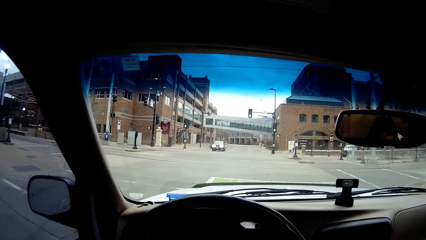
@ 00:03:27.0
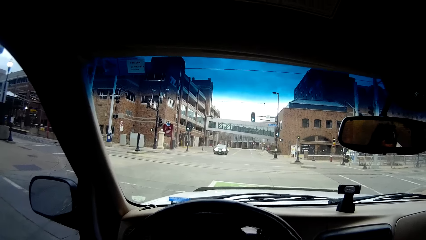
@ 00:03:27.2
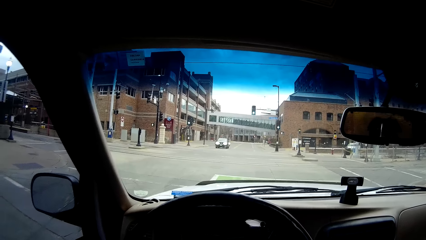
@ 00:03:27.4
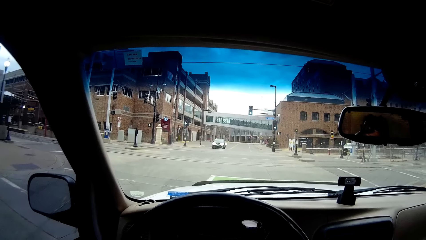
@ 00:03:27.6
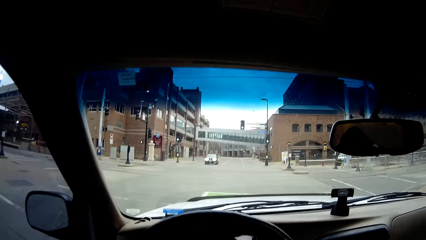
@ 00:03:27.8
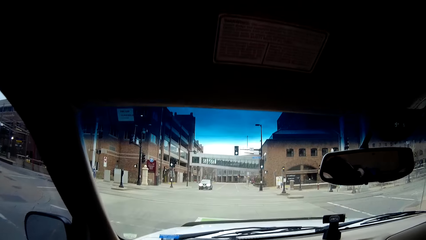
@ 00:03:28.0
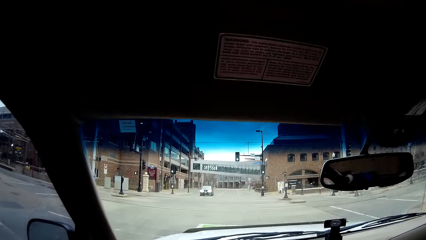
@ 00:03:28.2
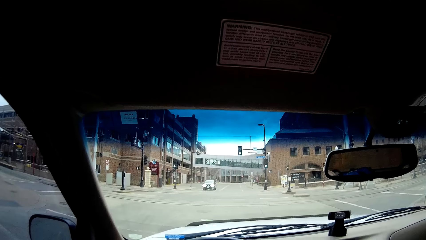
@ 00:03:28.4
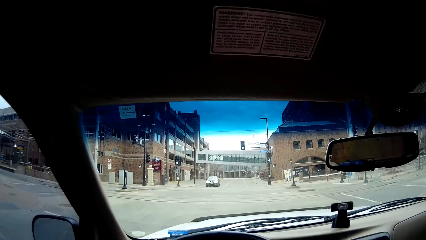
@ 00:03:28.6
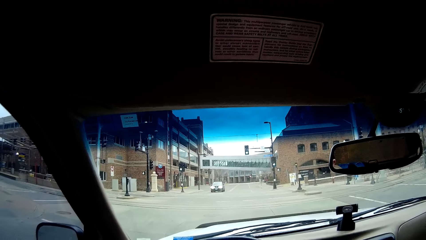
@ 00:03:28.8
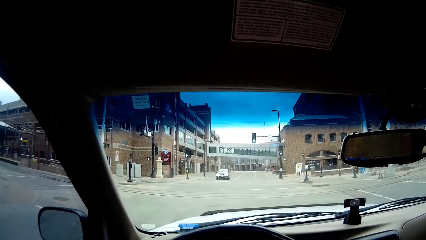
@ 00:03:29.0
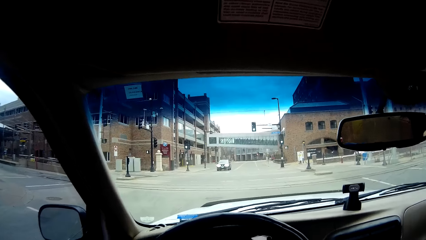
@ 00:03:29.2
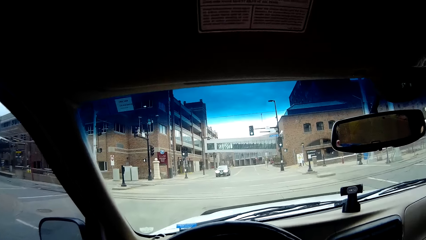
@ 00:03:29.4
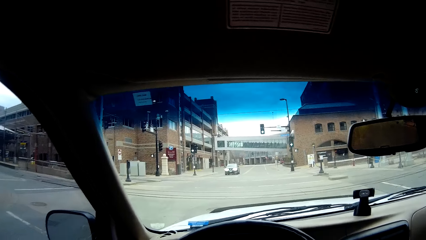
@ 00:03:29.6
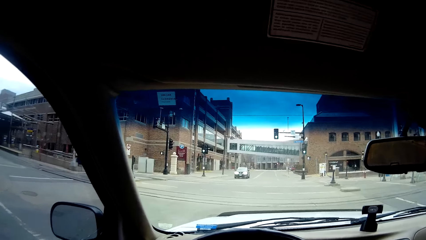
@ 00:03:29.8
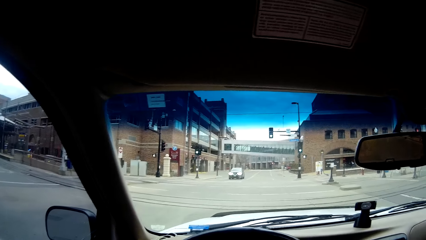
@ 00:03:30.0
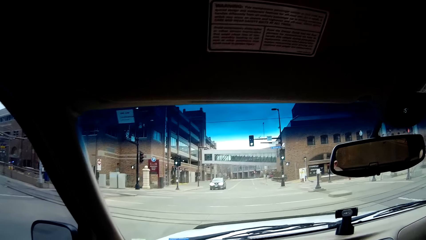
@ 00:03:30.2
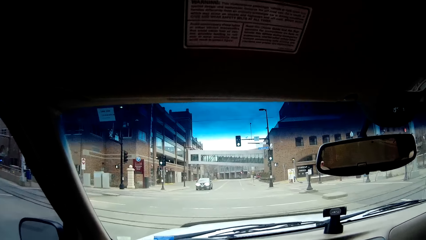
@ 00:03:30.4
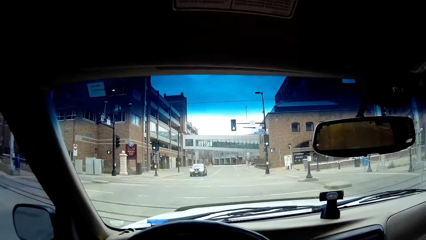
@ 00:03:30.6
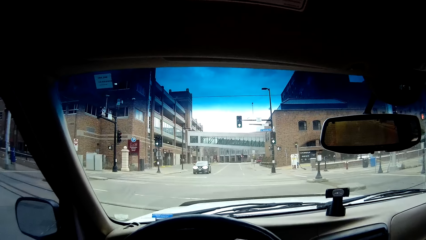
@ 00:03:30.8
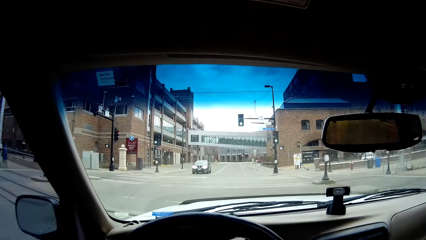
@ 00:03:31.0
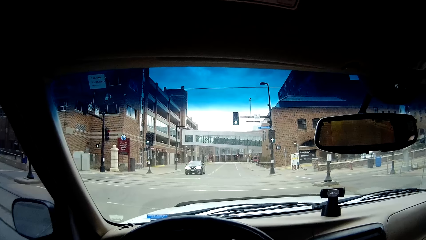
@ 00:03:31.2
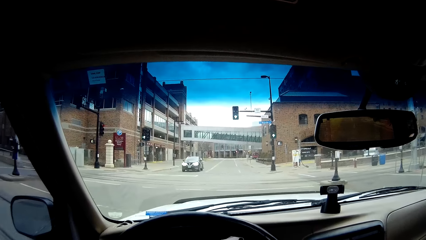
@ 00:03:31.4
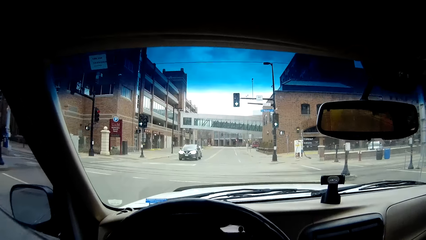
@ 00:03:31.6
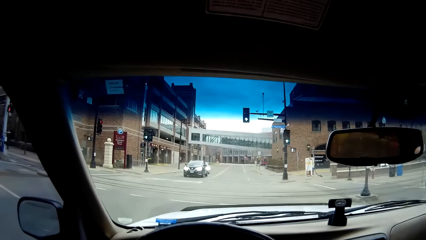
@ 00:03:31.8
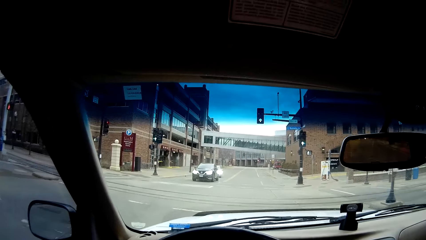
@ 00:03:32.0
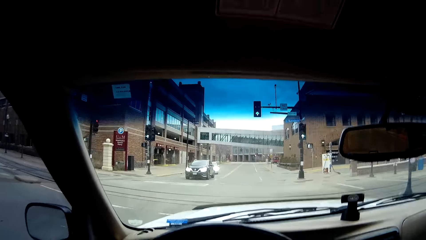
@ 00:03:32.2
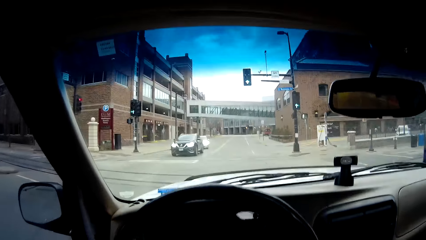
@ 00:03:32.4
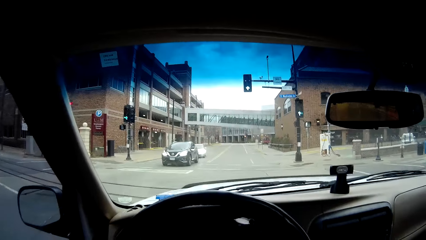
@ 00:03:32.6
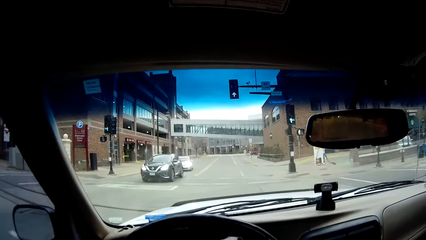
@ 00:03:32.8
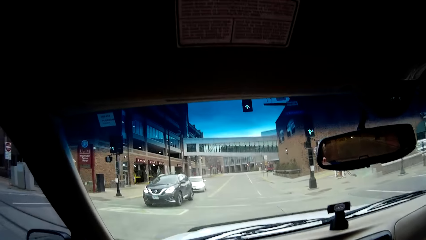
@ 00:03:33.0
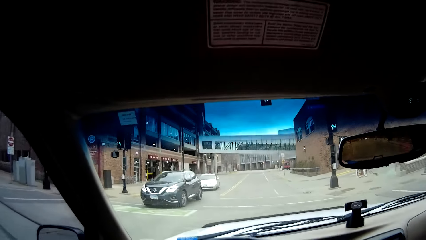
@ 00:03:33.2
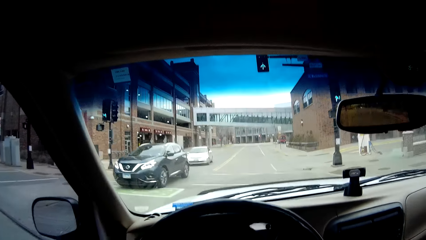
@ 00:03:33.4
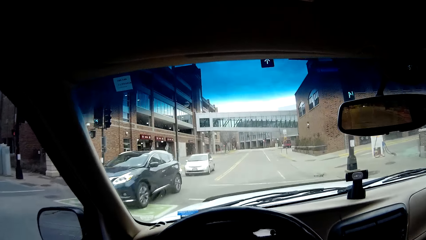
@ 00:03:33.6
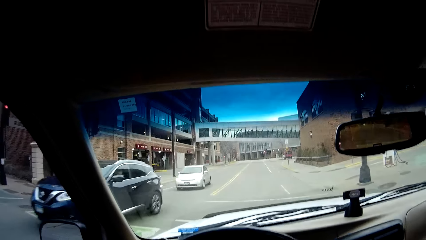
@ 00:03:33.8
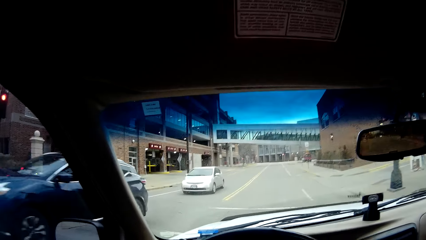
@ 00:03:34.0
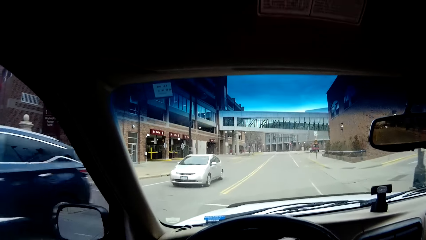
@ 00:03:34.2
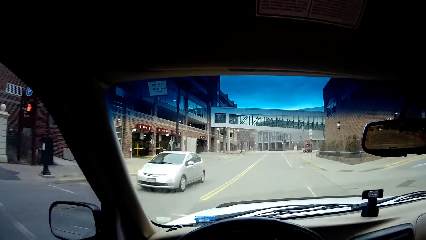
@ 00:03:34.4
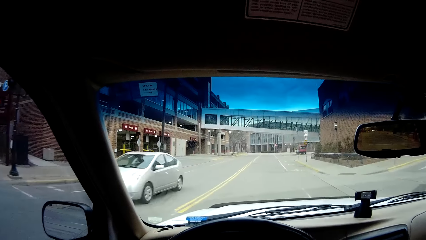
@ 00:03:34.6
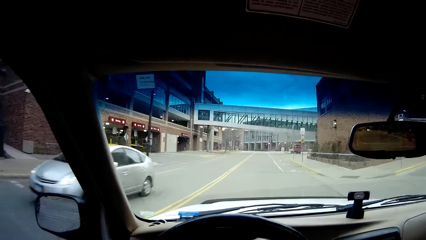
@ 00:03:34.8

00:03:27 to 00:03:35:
The camera wearer drives the car.

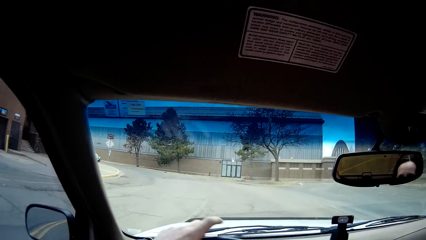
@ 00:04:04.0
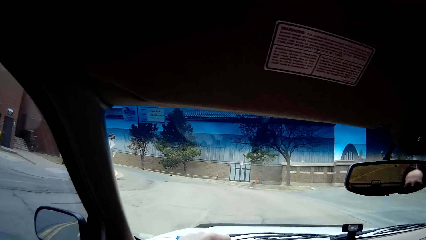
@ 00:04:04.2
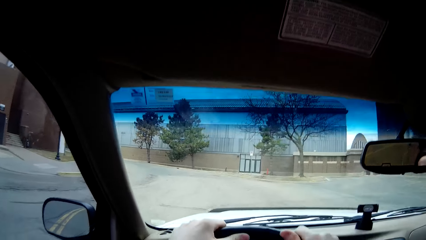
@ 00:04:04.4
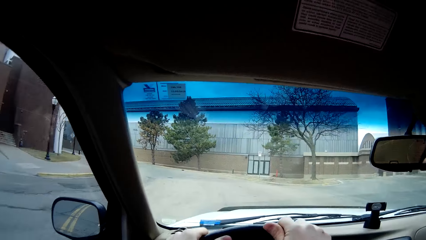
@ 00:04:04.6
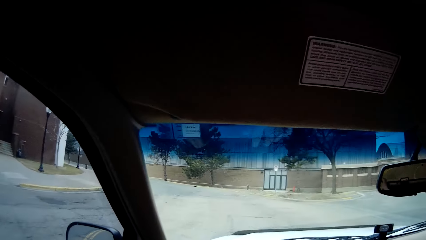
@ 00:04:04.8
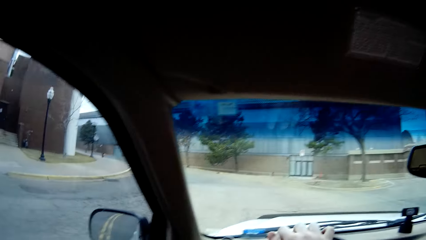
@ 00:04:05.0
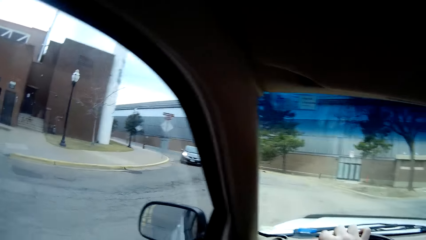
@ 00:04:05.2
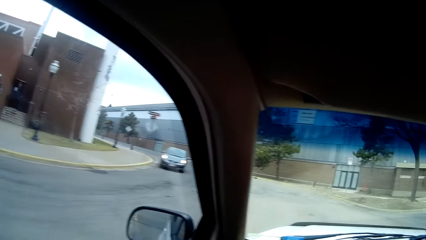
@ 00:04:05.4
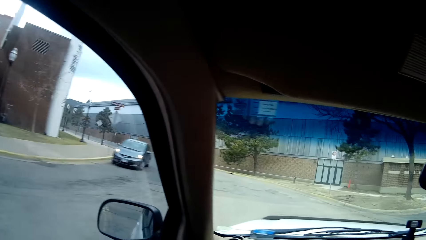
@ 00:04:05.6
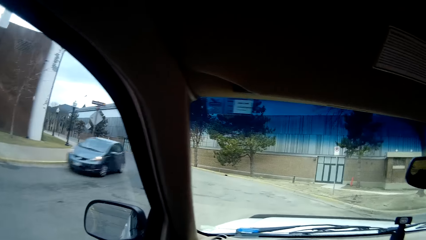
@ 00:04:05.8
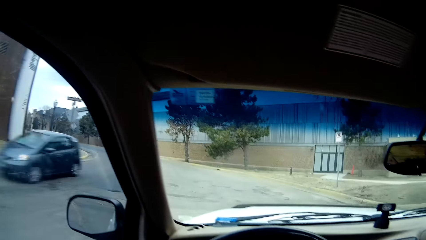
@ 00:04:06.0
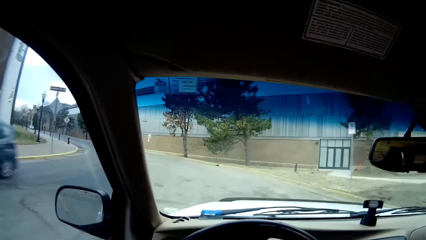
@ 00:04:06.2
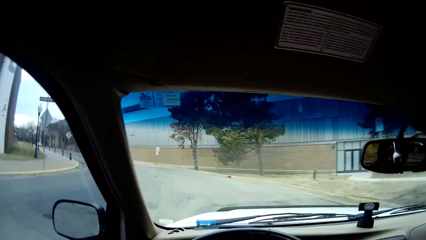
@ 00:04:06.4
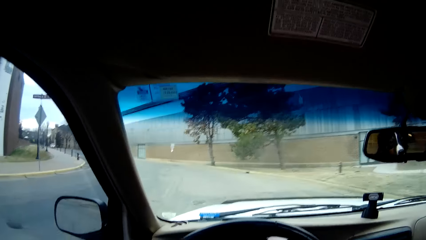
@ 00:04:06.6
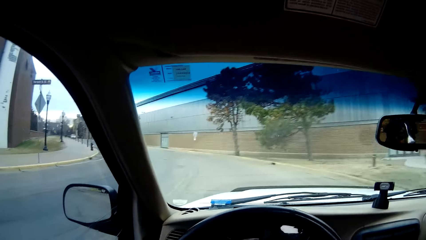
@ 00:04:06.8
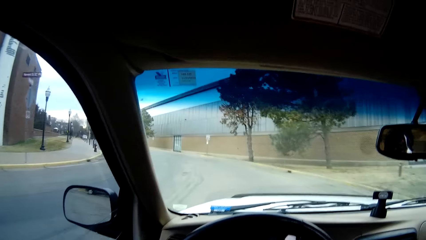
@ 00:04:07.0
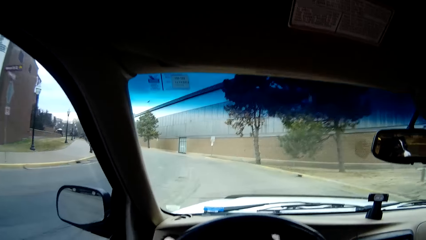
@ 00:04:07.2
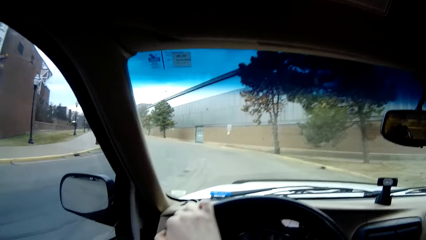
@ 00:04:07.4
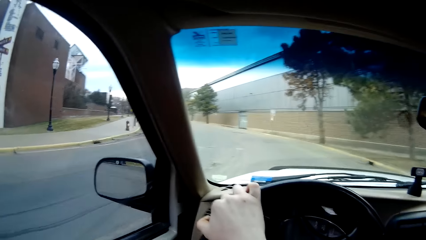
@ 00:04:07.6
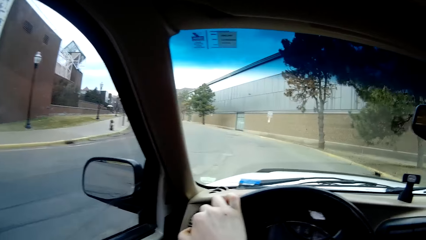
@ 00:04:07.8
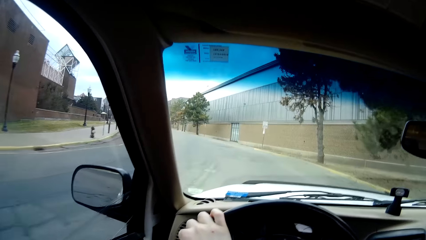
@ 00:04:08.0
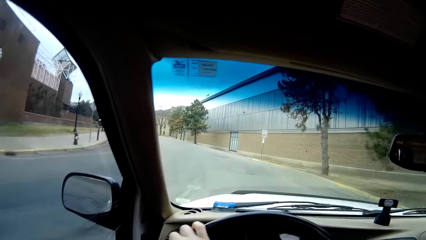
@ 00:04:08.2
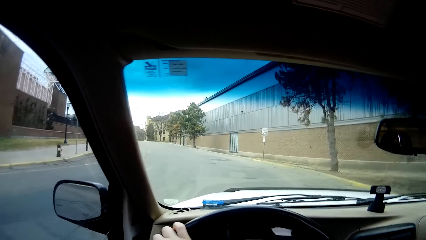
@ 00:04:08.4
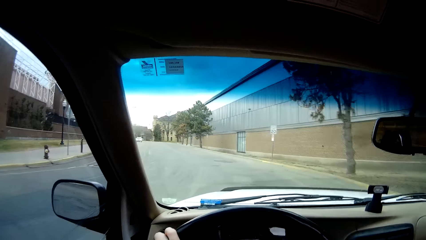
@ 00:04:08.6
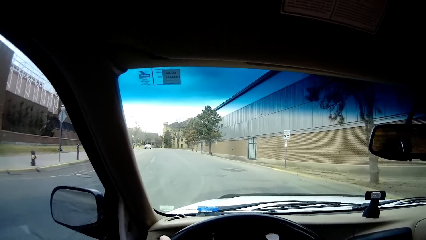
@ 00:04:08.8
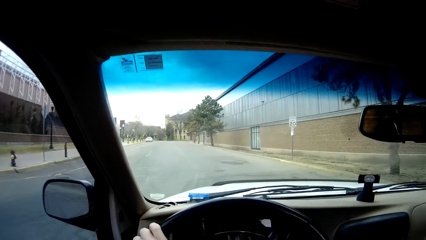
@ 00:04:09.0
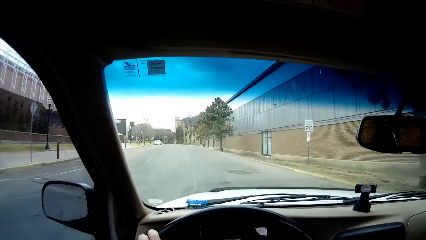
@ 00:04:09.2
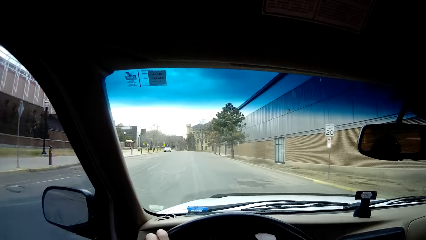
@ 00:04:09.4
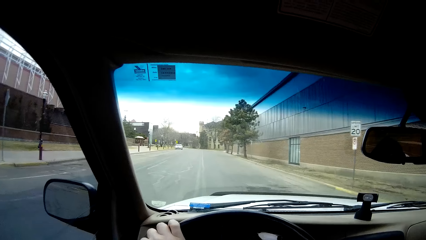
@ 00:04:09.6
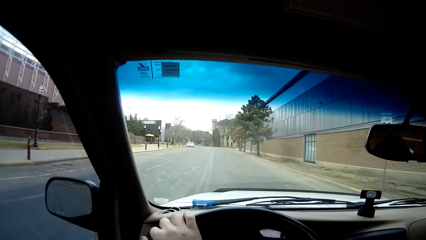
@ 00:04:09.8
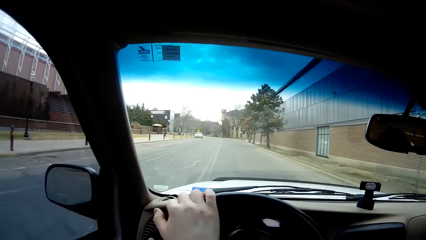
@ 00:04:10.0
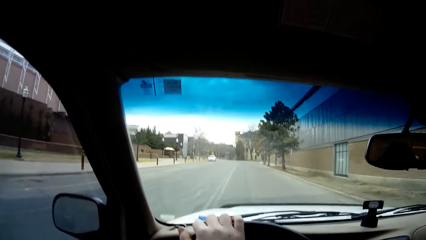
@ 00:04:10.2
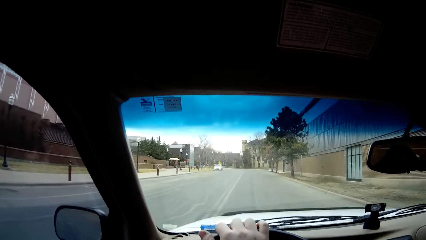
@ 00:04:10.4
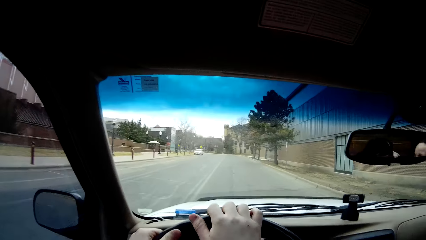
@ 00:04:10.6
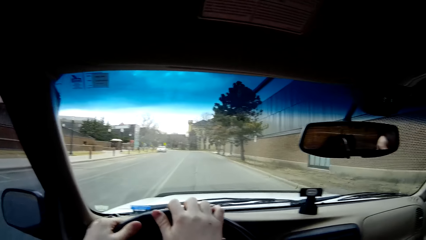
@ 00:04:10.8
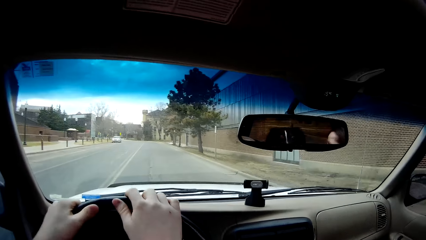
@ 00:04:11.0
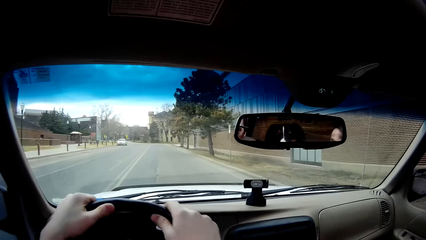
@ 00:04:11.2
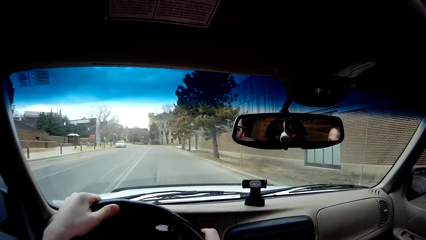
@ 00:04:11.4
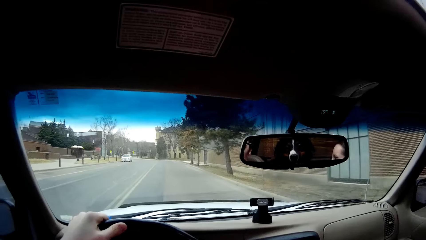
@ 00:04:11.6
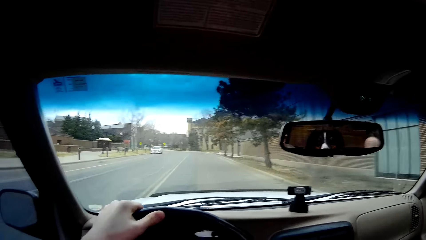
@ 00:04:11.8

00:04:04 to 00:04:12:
A black car drives past the camera wearer. The camera wearer drives.
